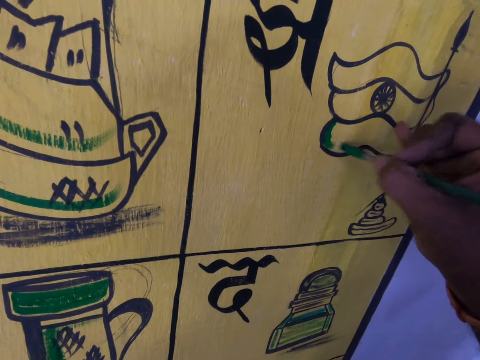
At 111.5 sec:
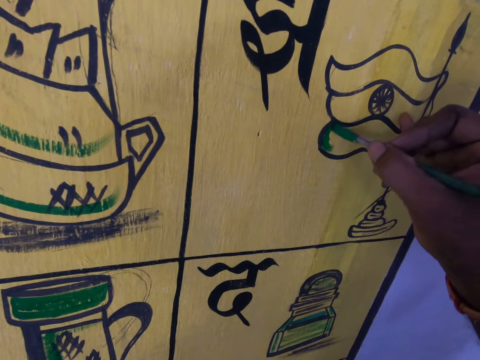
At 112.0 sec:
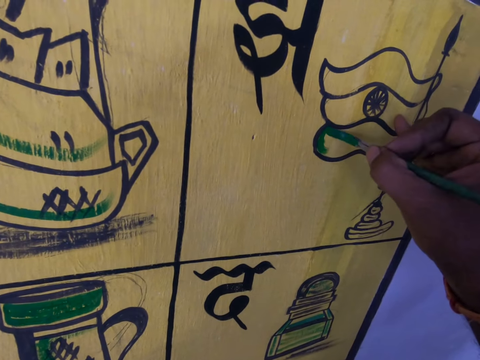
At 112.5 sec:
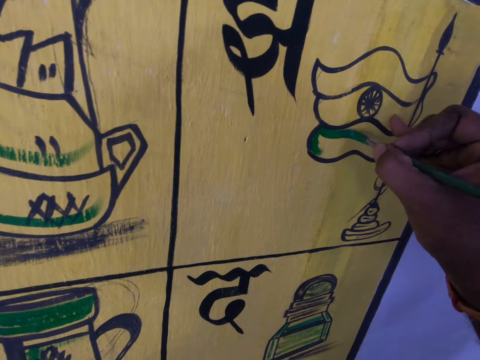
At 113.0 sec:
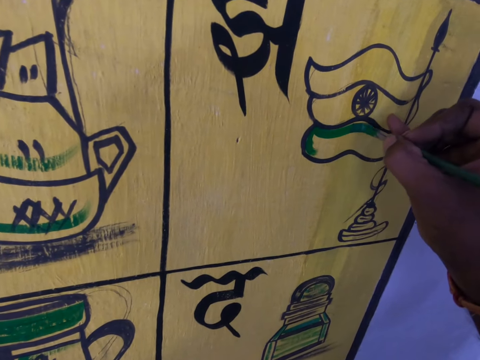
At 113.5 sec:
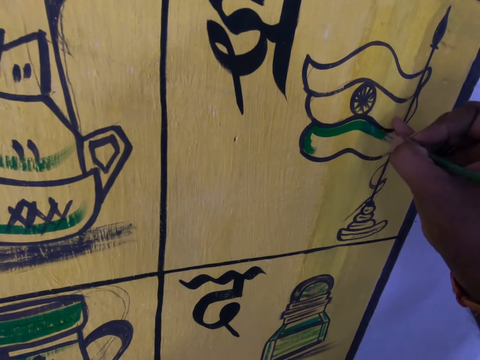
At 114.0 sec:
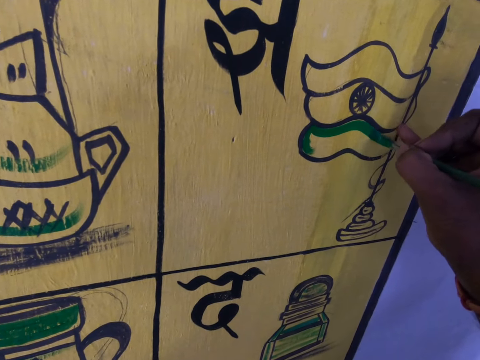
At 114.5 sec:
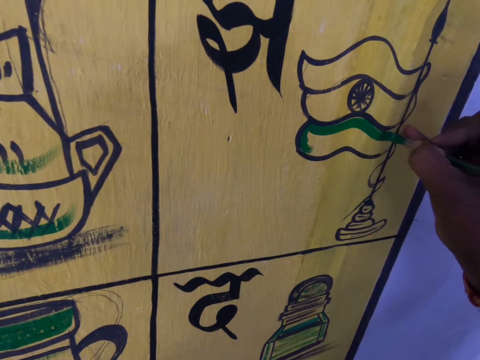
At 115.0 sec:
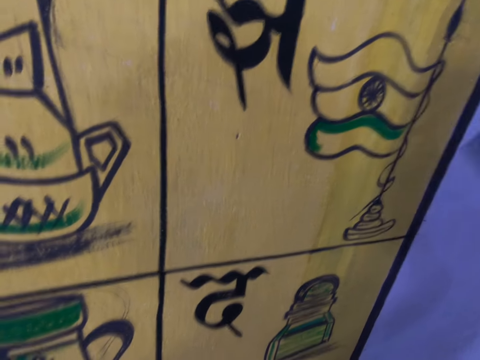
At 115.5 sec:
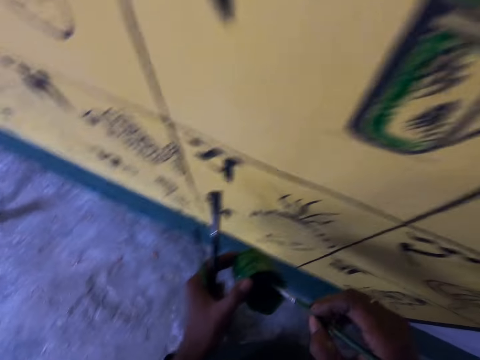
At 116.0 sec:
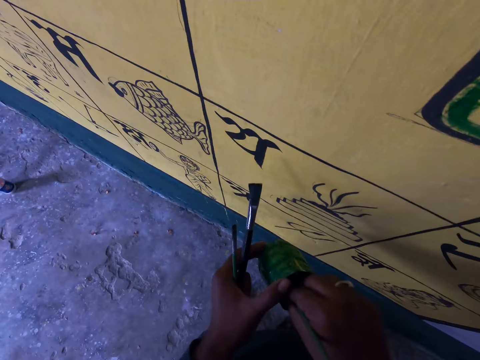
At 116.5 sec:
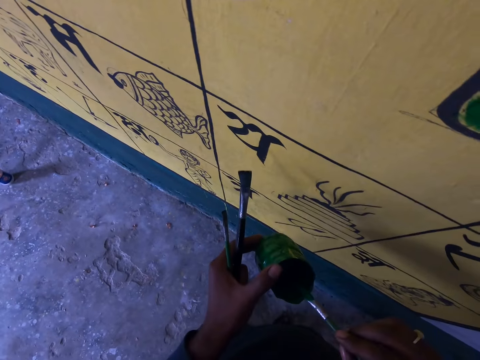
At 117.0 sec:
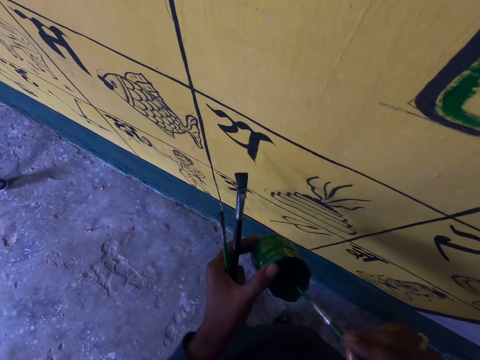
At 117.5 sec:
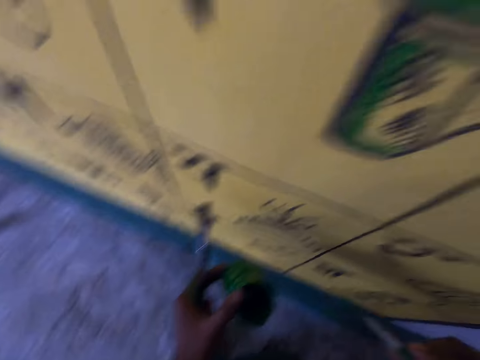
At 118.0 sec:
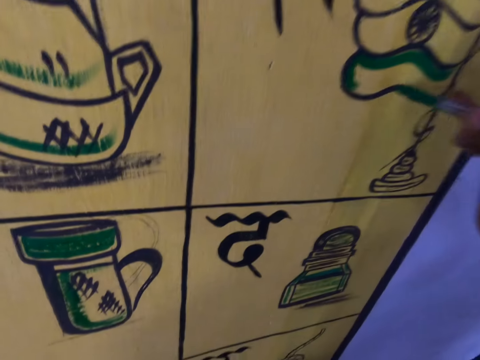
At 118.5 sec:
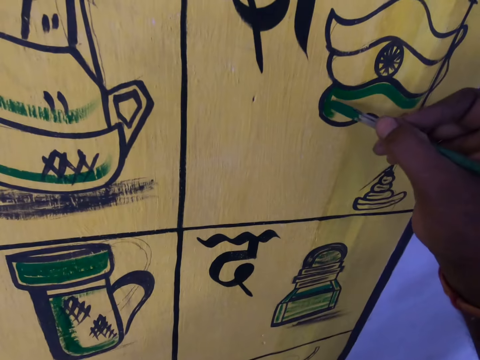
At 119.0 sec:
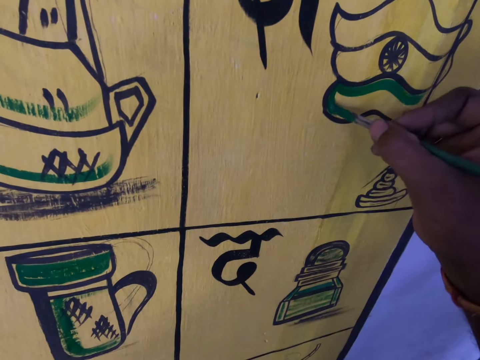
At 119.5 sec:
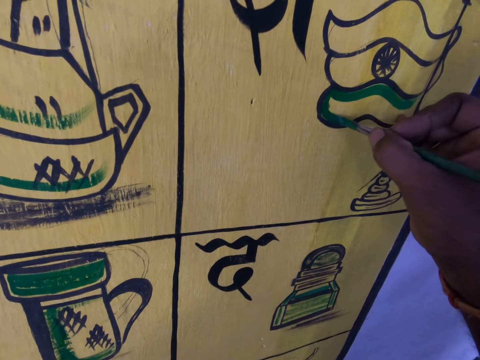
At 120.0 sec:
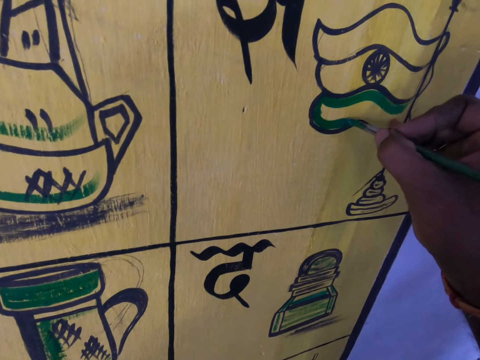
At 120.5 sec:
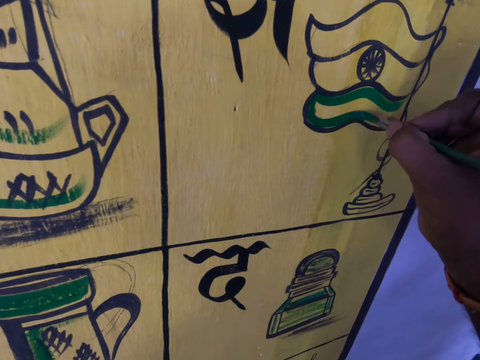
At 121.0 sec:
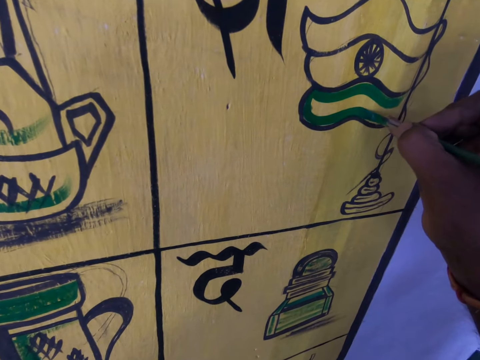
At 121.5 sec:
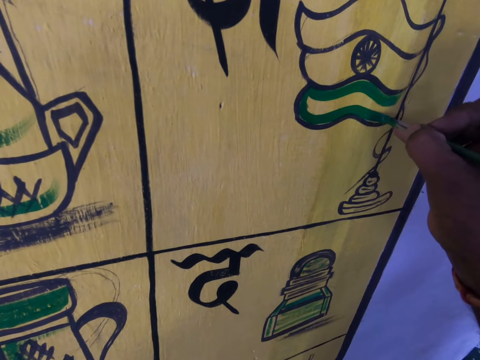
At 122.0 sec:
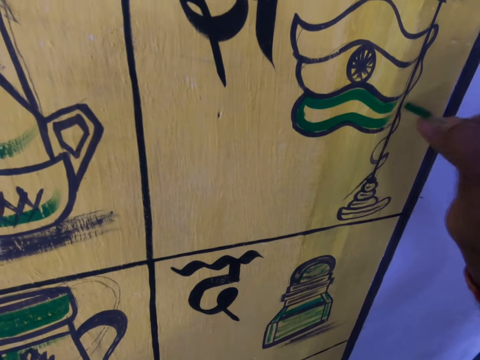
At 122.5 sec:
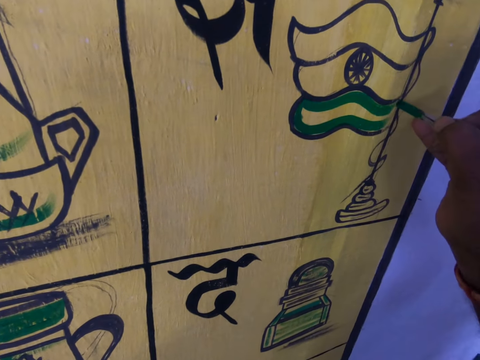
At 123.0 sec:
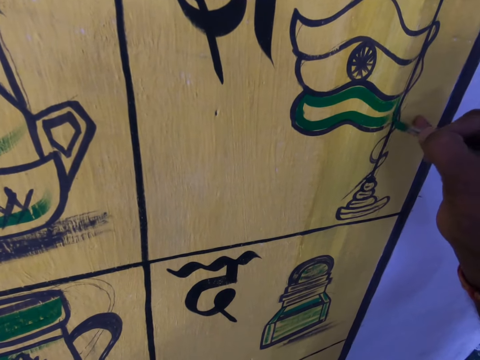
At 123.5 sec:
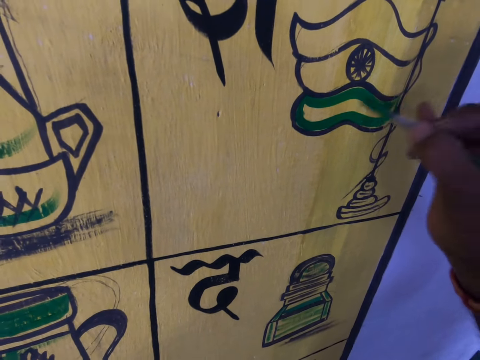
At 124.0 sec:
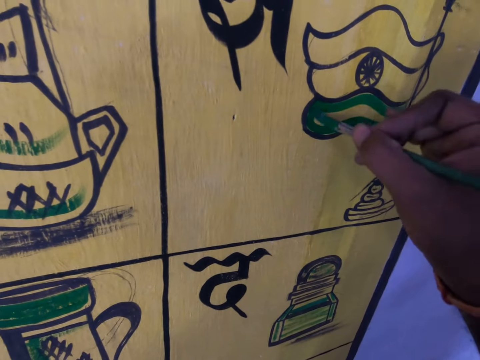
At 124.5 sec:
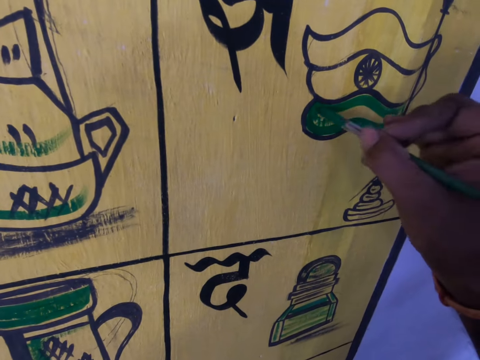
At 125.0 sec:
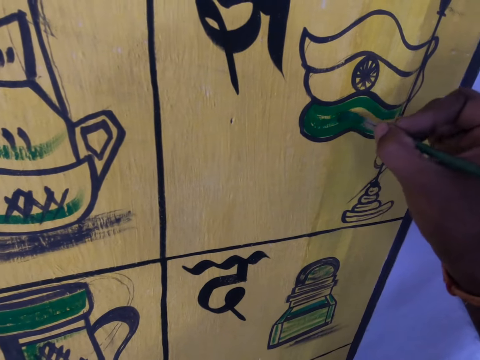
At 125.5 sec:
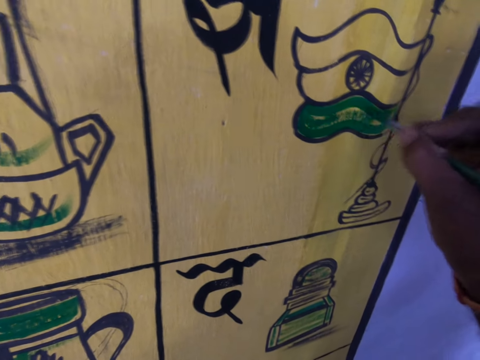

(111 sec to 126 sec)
The camera wearer dips the brush in the paint. They continue to paint on the wall.

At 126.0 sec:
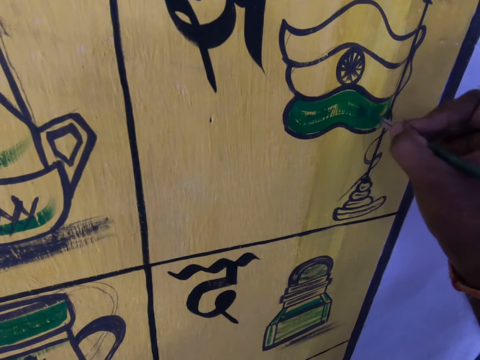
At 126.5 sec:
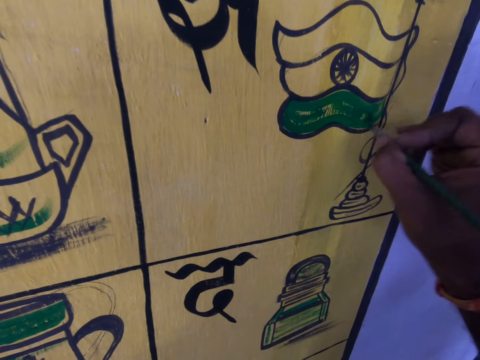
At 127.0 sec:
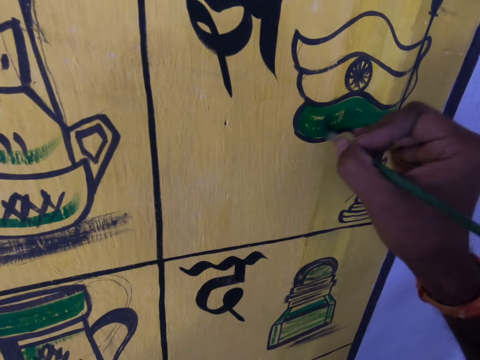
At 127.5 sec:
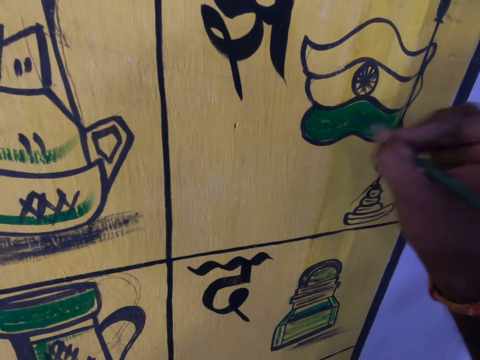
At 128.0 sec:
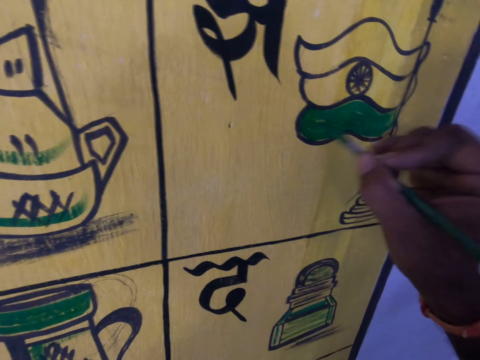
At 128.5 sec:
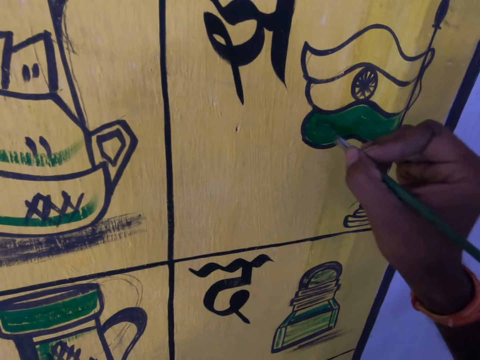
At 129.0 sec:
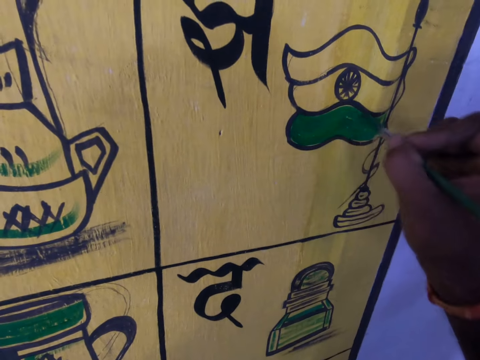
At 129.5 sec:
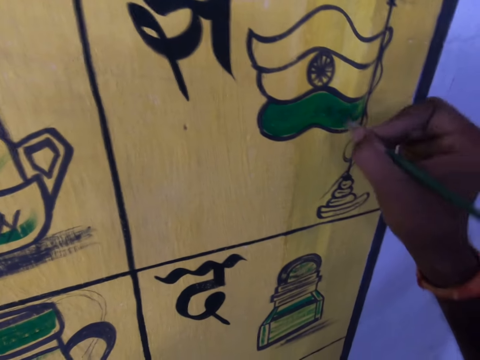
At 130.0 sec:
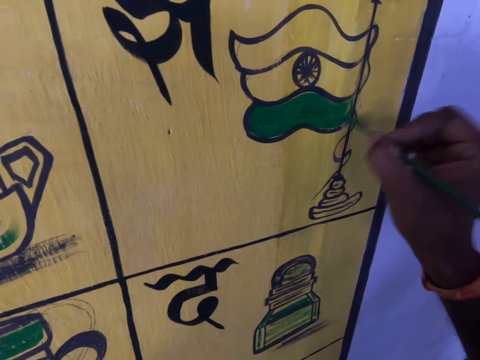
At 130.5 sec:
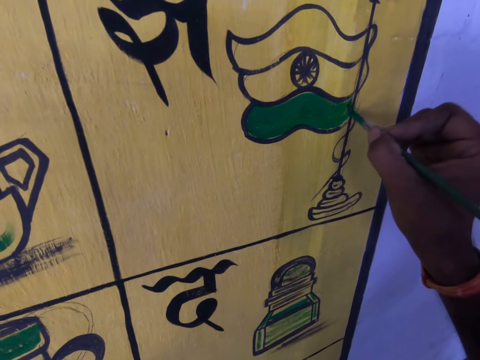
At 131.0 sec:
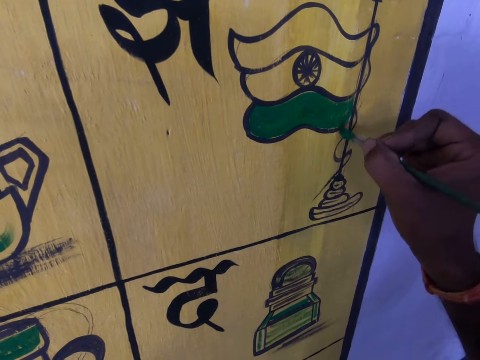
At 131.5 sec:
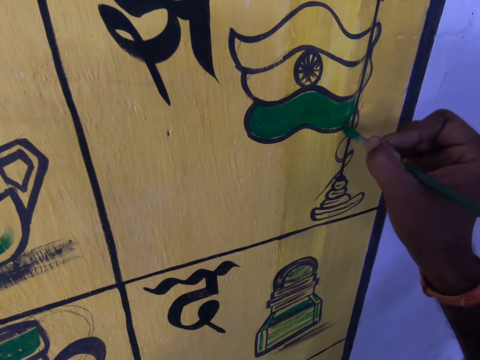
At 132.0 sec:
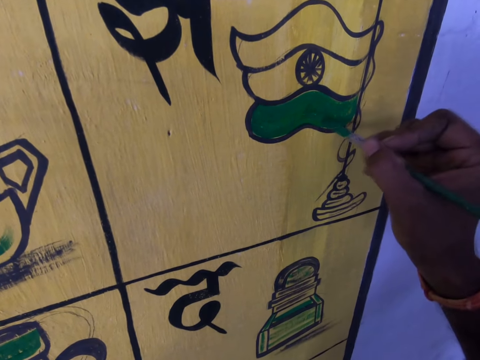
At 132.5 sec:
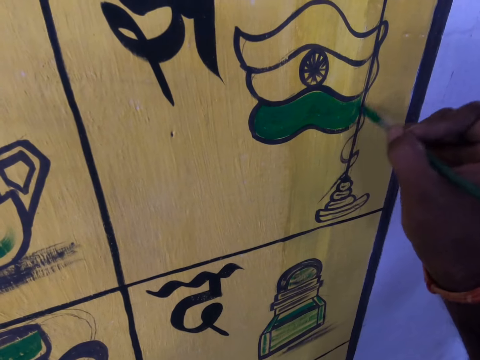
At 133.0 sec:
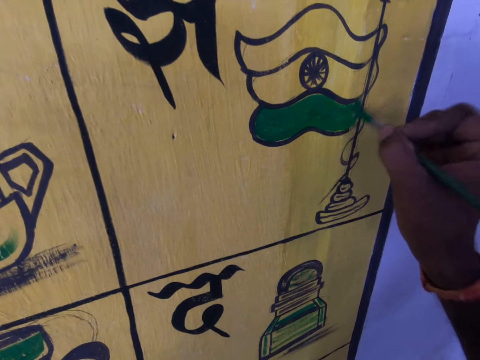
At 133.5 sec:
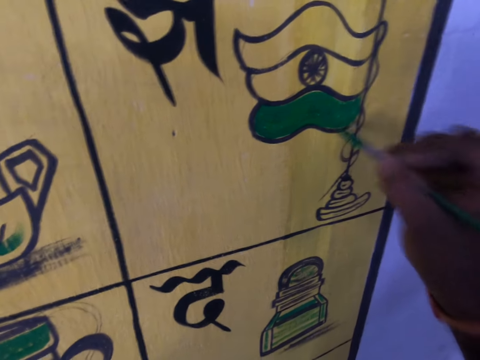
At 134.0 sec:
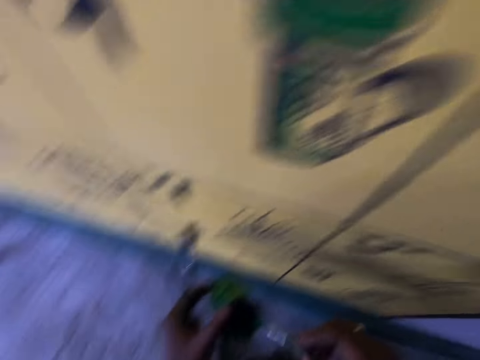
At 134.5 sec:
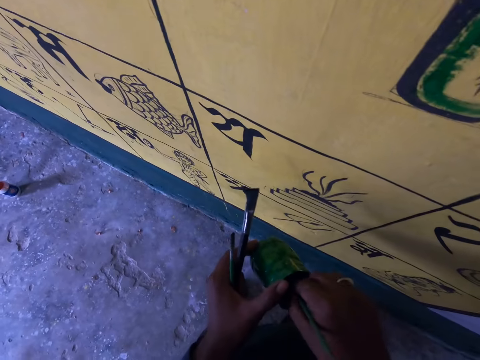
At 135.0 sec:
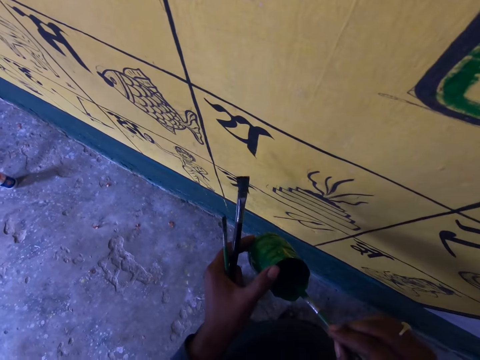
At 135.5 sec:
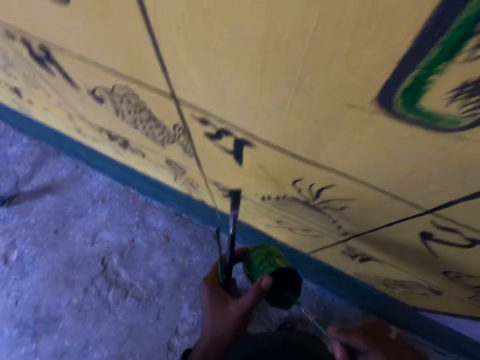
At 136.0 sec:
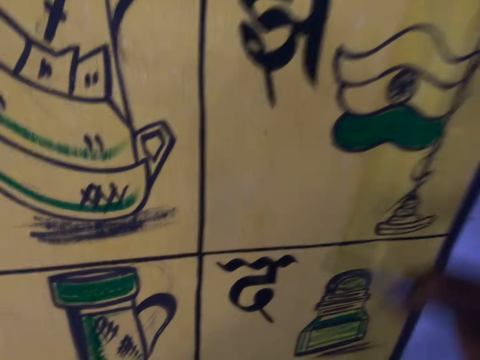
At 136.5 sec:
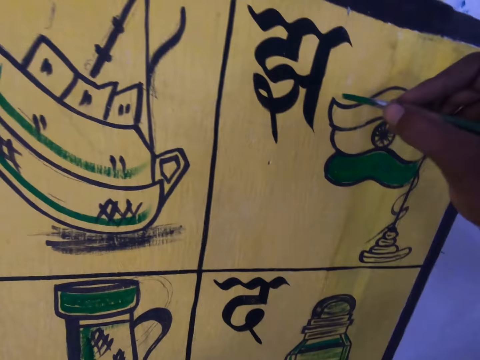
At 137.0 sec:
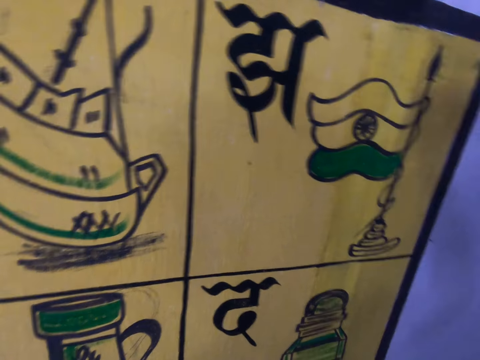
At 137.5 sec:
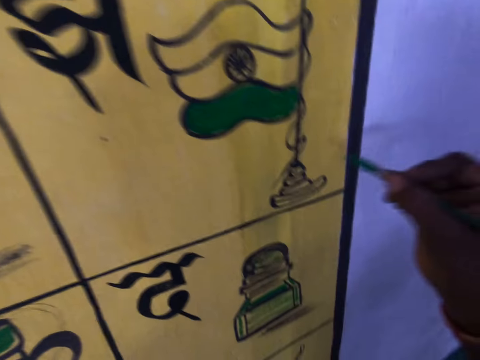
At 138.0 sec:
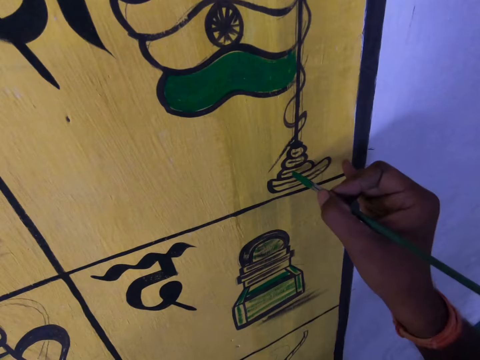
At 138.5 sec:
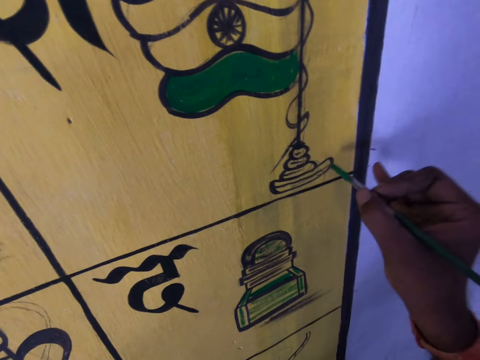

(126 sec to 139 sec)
The camera wearer dips the brush in the paint. They continue to paint on the wall.
